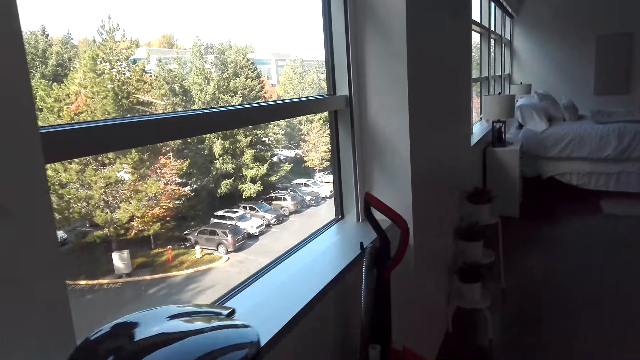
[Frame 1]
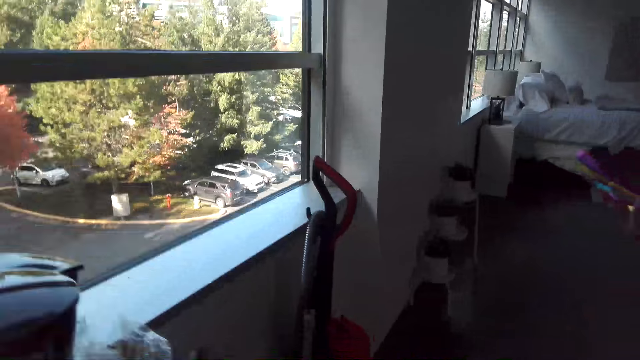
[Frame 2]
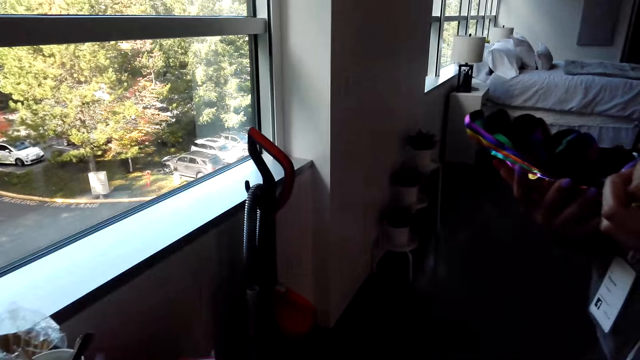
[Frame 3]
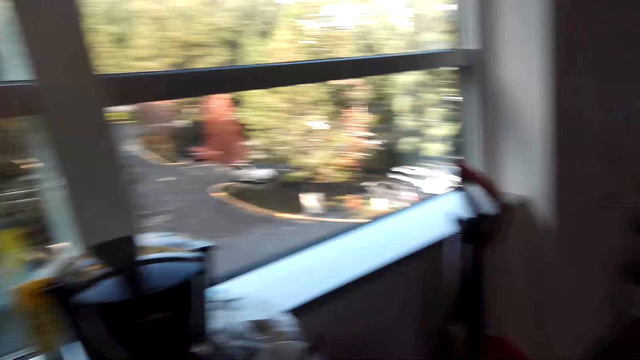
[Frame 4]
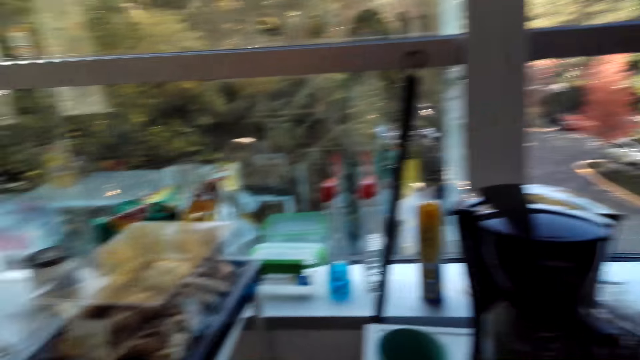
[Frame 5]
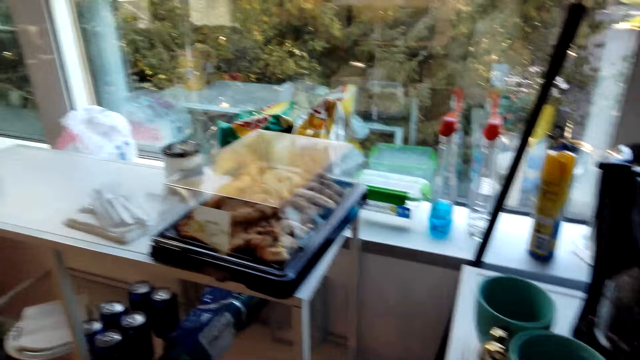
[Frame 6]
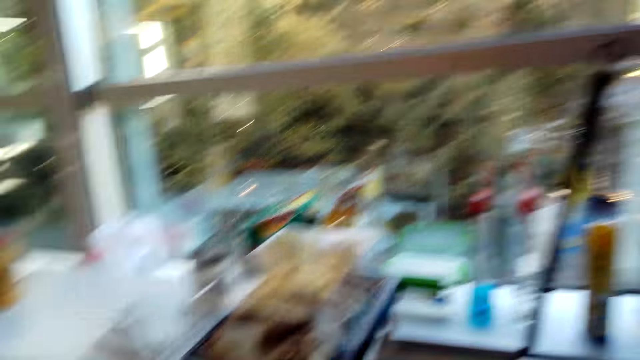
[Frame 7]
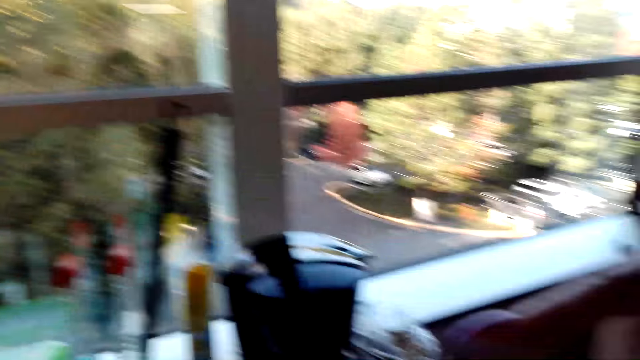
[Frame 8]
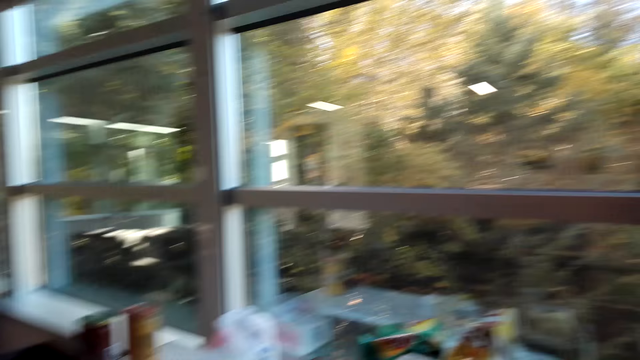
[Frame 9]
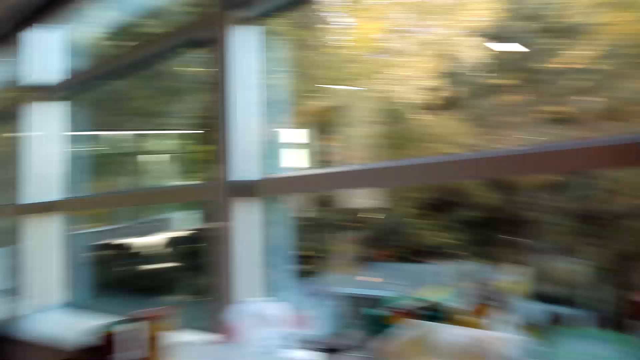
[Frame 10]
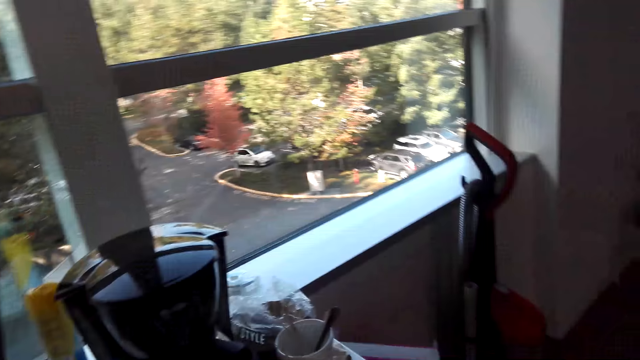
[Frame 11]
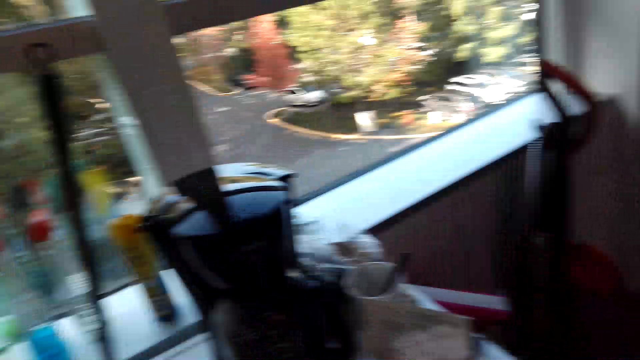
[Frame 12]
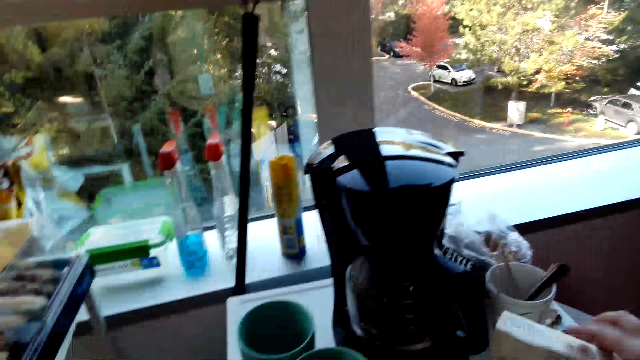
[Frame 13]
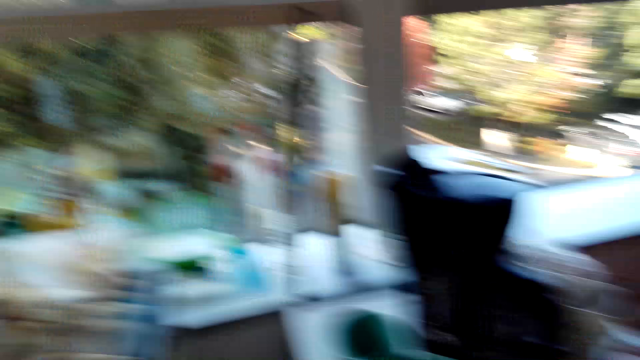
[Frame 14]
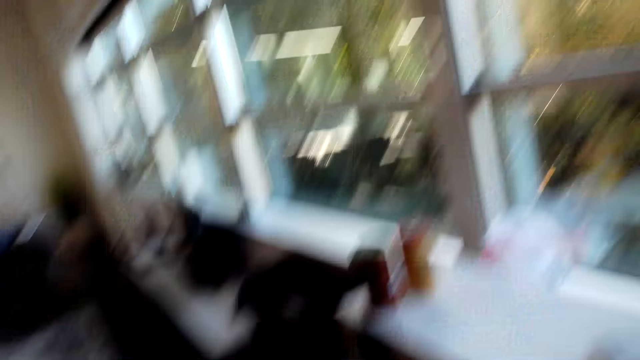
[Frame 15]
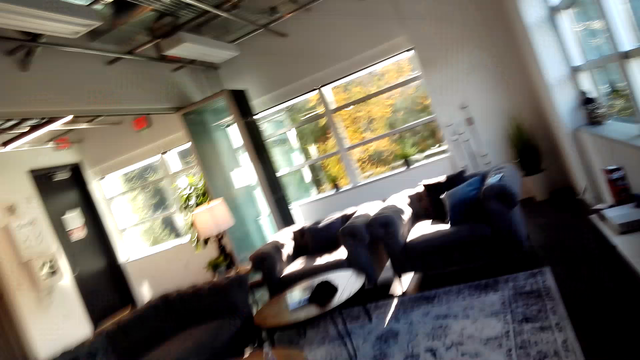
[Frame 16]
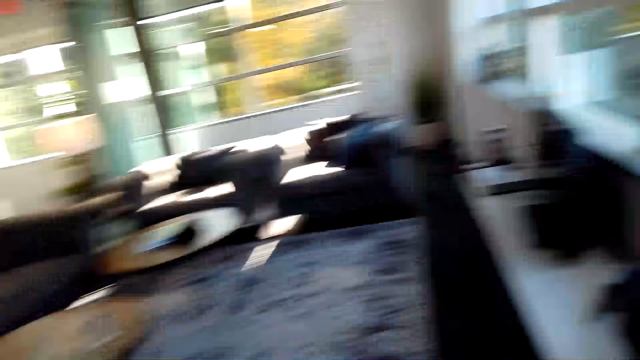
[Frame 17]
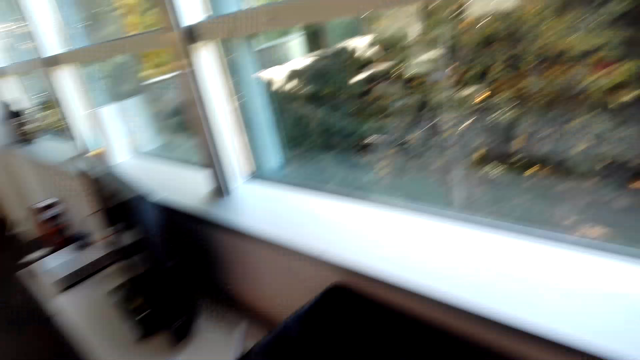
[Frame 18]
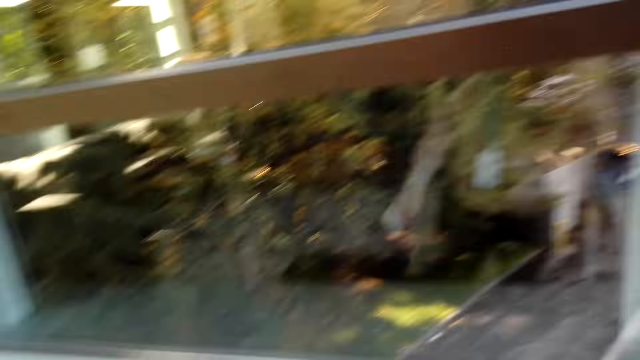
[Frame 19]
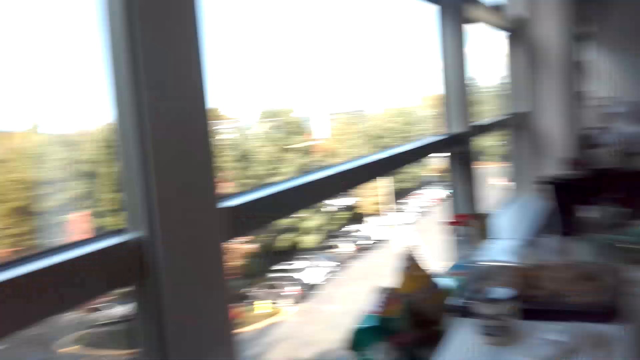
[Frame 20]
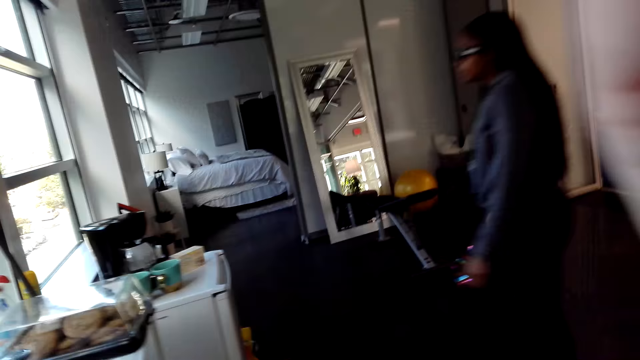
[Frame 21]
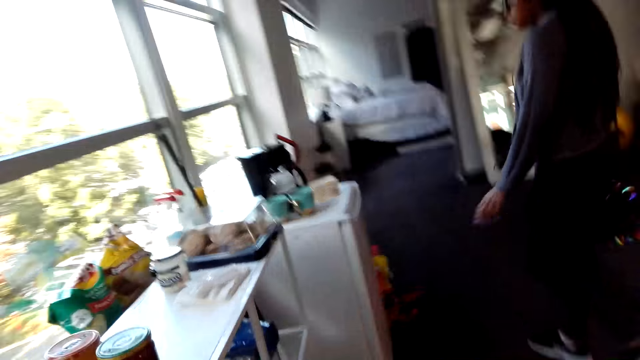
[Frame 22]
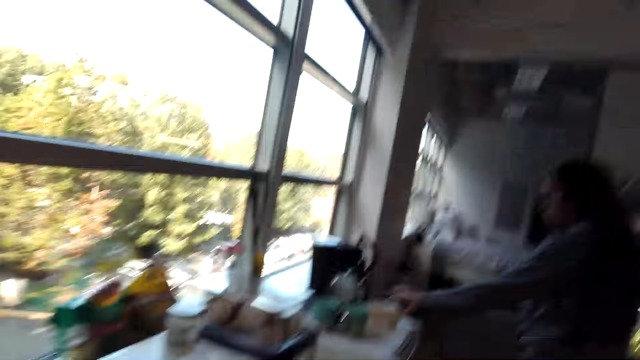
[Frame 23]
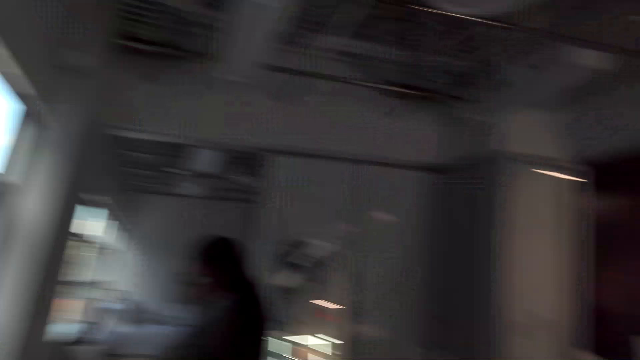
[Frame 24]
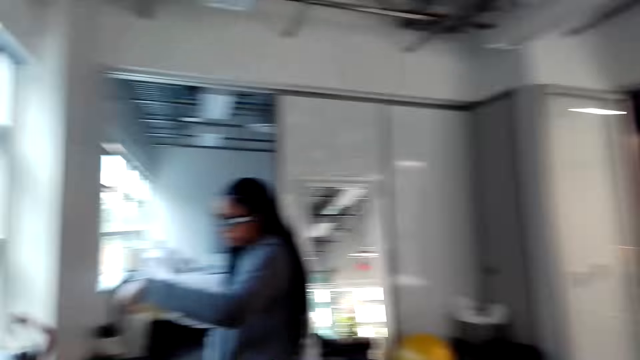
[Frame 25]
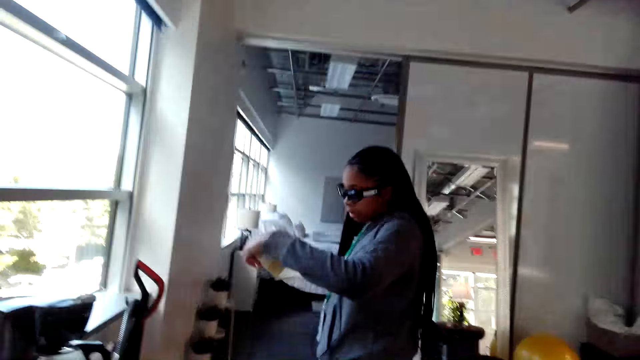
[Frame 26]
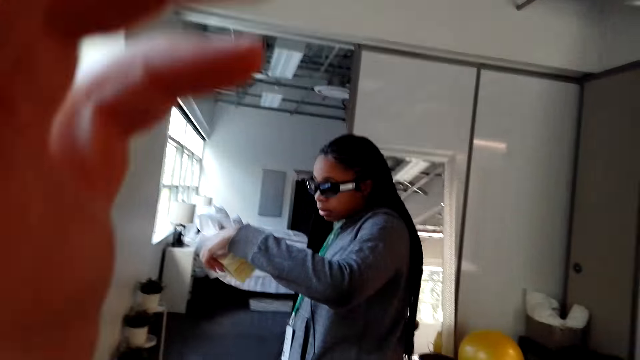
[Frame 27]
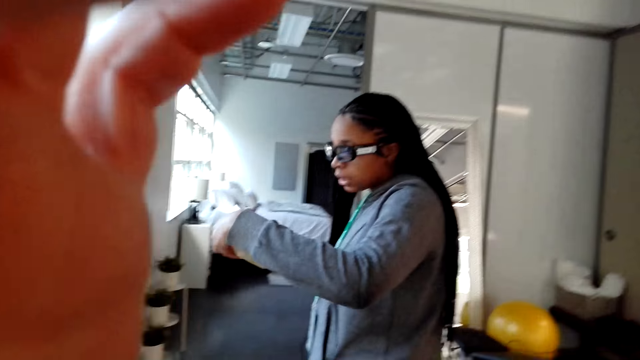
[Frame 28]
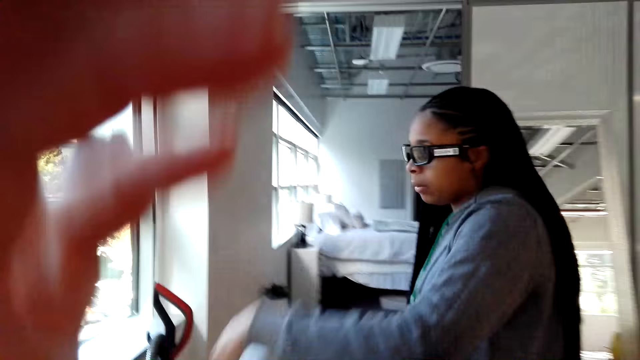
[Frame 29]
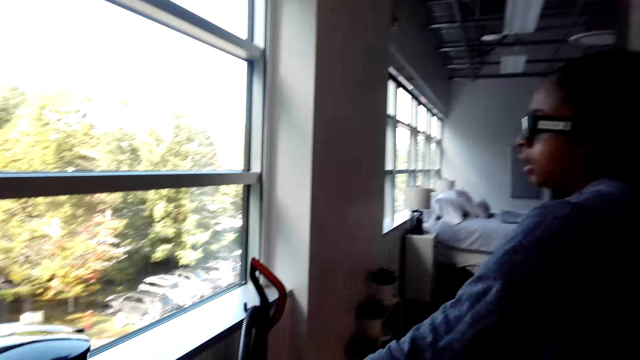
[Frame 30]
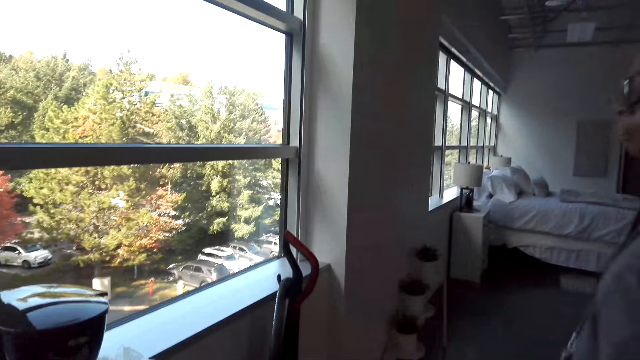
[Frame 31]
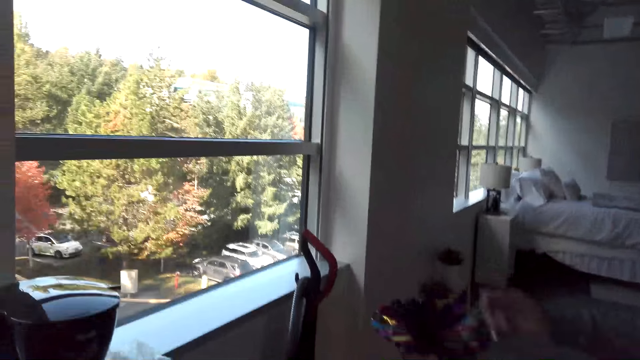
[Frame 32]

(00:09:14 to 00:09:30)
The lady holds something. The camera wearer talks to the lady. She looks around. She takes a few steps in the room. Another person picks up a box on the mini fridge. The person reads the writings on the box. The camera wearer adjusts the camera. She touches her head with her hand. The person puts the box on the mini fridge.

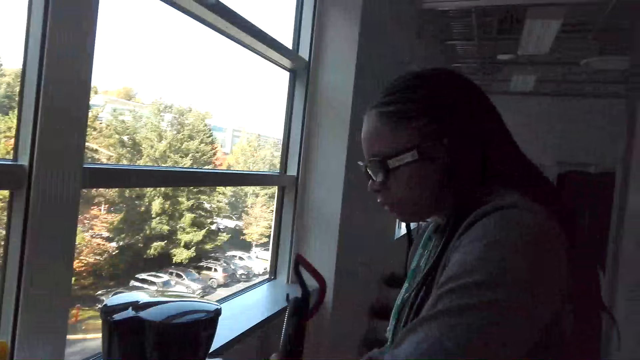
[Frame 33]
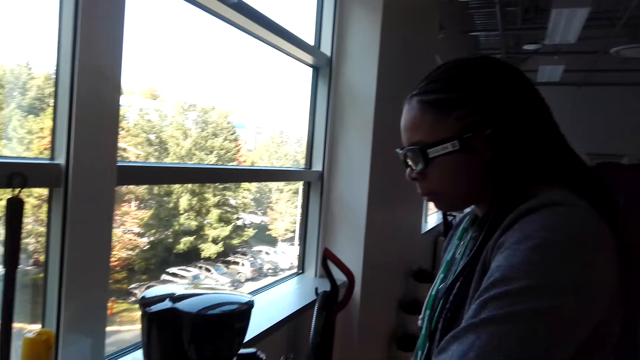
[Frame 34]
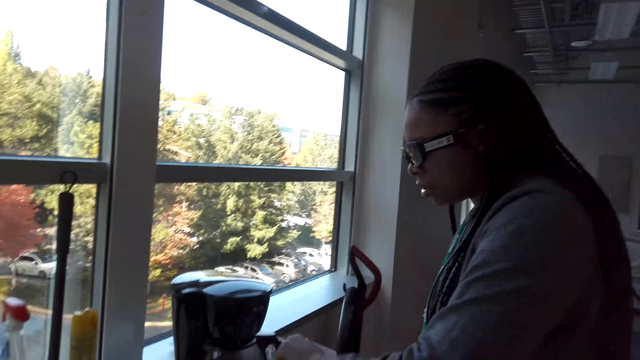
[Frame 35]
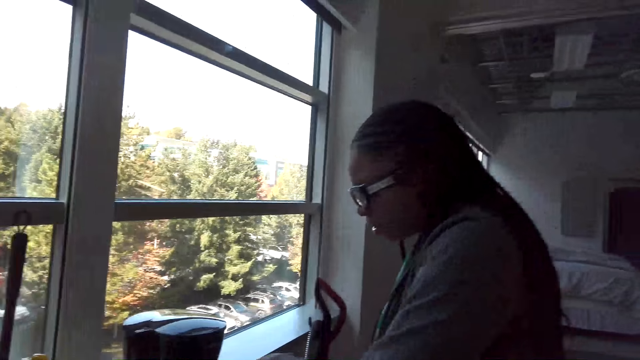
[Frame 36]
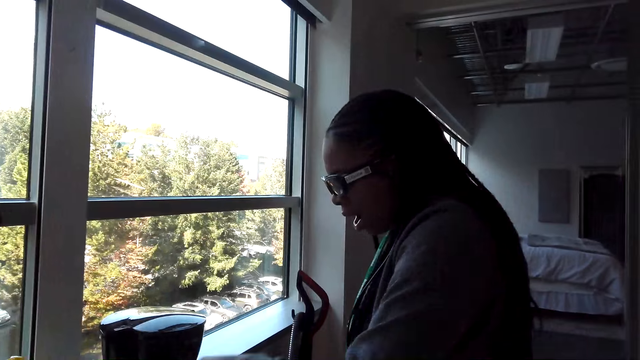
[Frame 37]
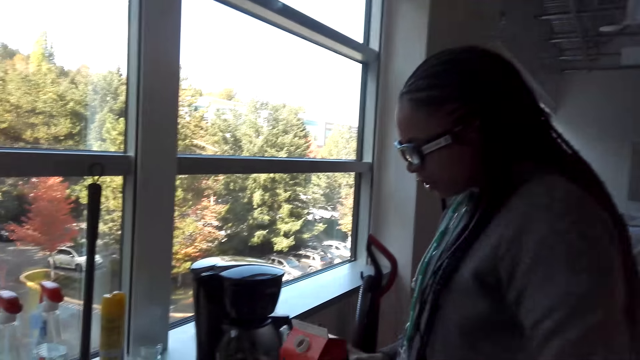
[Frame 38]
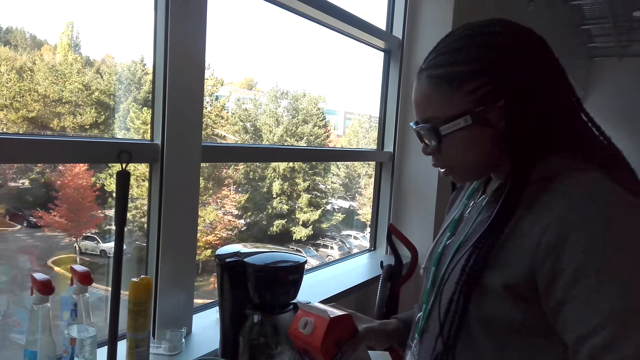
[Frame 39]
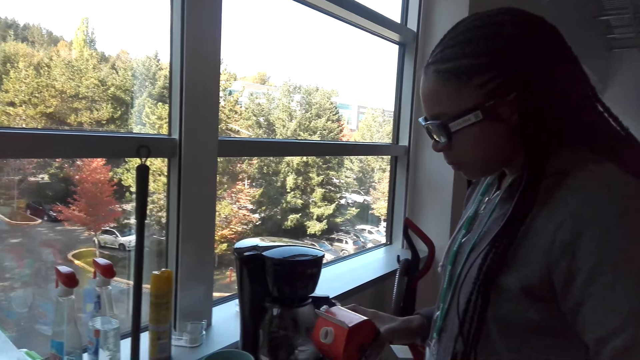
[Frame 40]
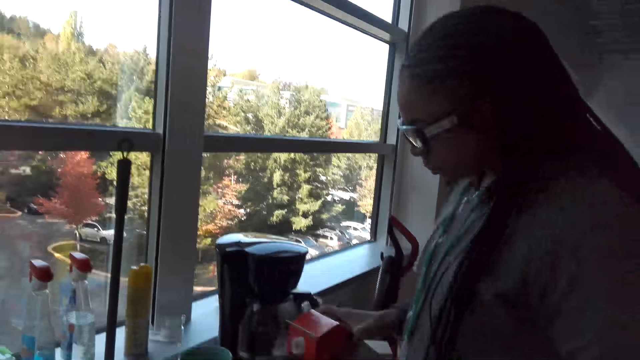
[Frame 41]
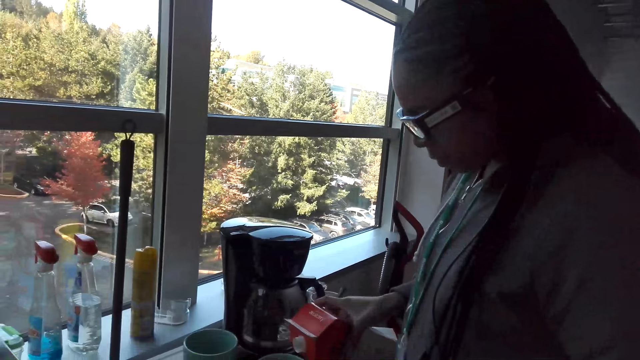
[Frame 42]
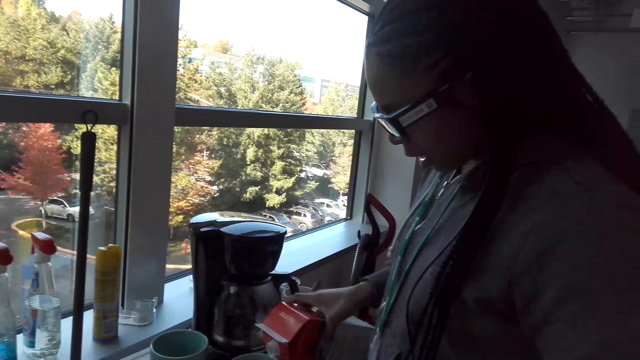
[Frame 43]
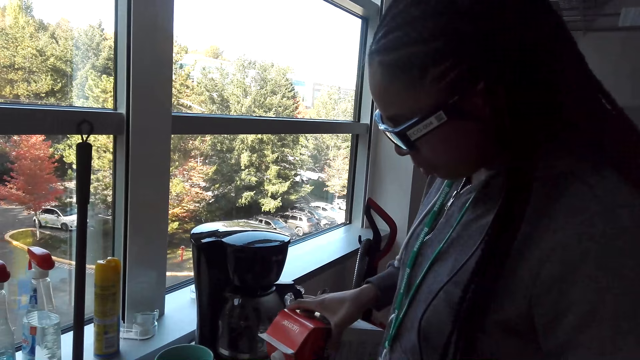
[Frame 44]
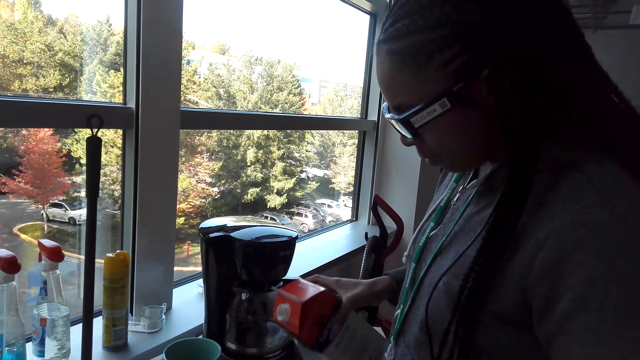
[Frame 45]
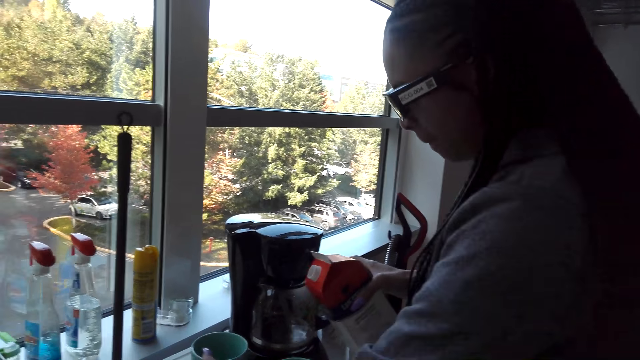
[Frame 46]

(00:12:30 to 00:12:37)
A person serves milk in the cups. The person picks up a packet of milk on the mini fridge and pours milk into a cup.
